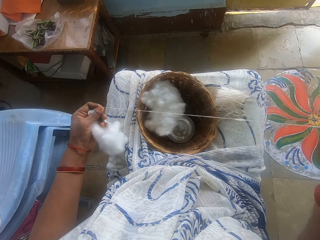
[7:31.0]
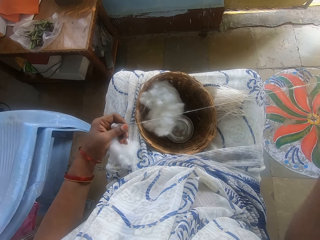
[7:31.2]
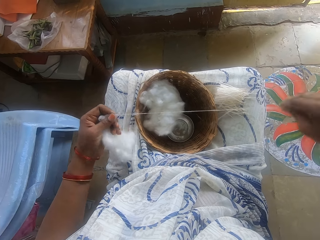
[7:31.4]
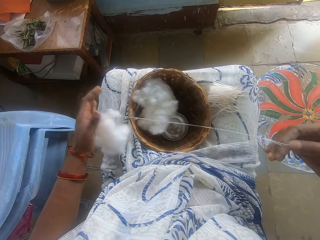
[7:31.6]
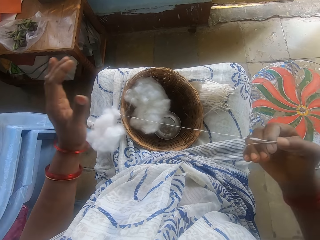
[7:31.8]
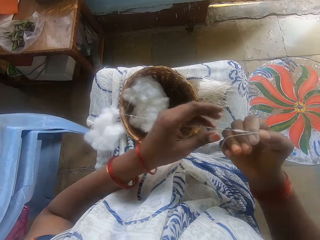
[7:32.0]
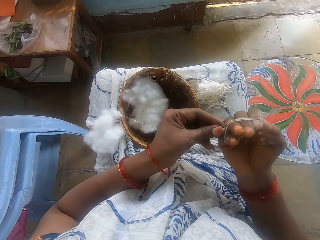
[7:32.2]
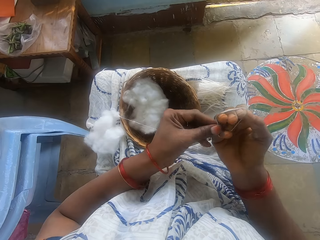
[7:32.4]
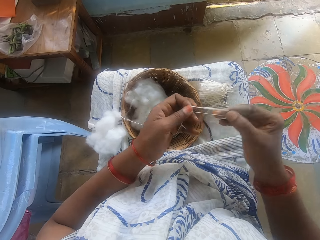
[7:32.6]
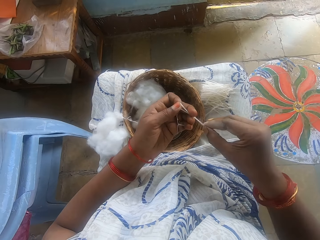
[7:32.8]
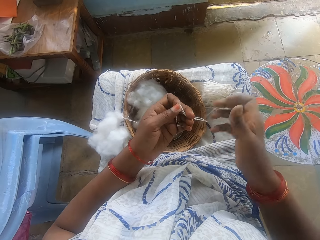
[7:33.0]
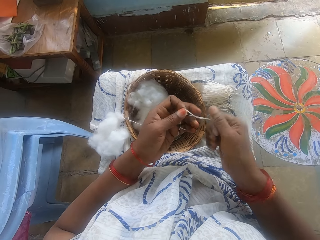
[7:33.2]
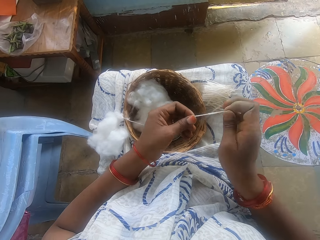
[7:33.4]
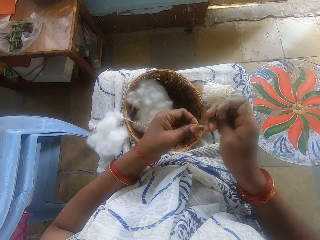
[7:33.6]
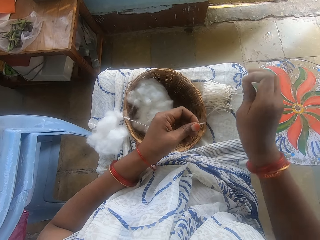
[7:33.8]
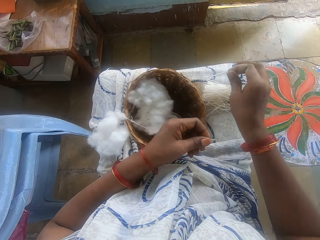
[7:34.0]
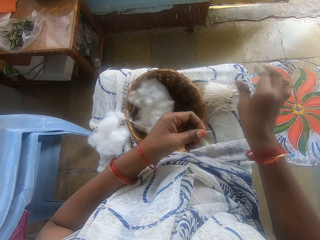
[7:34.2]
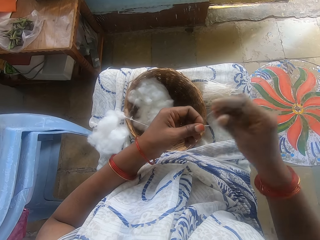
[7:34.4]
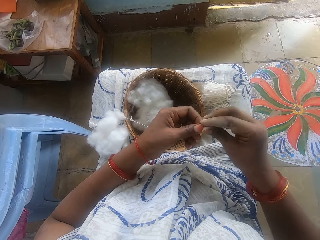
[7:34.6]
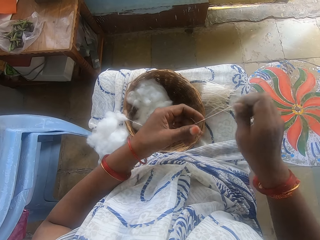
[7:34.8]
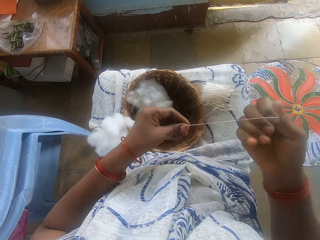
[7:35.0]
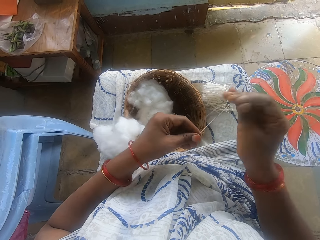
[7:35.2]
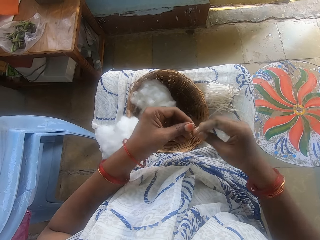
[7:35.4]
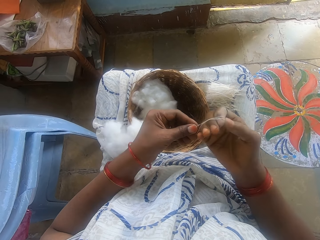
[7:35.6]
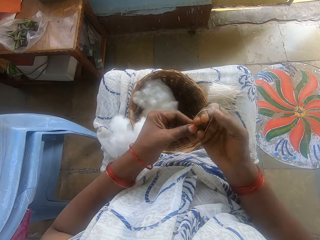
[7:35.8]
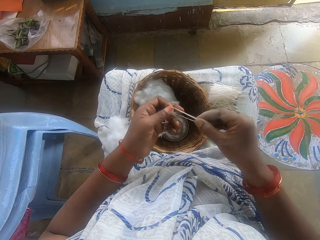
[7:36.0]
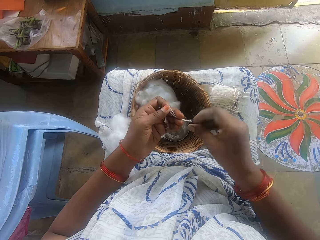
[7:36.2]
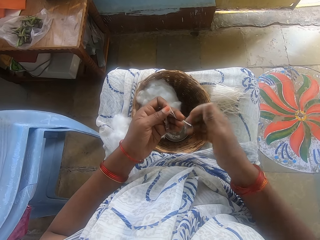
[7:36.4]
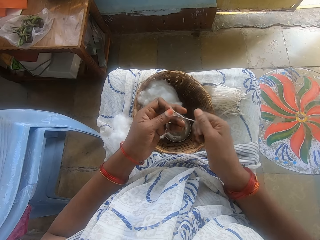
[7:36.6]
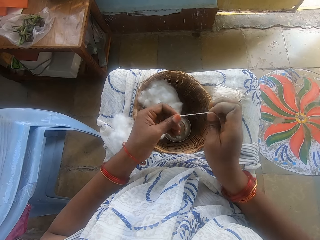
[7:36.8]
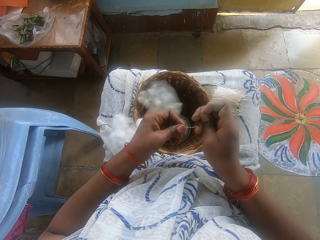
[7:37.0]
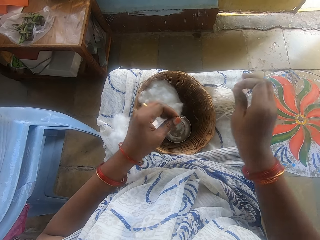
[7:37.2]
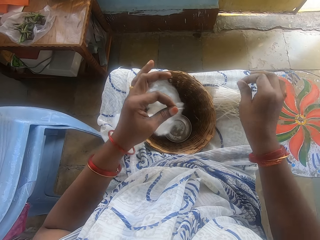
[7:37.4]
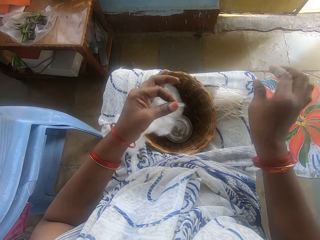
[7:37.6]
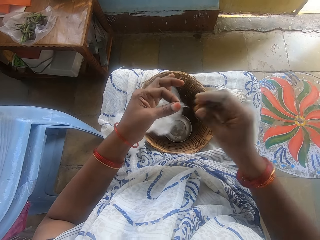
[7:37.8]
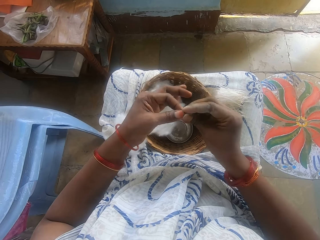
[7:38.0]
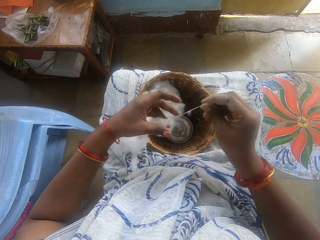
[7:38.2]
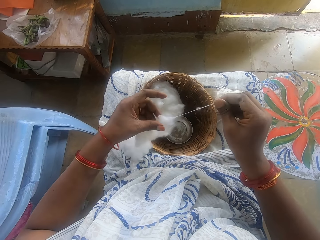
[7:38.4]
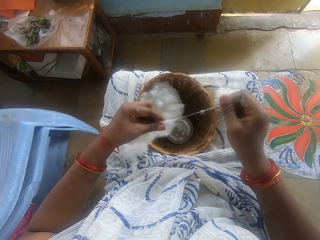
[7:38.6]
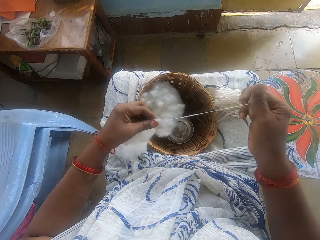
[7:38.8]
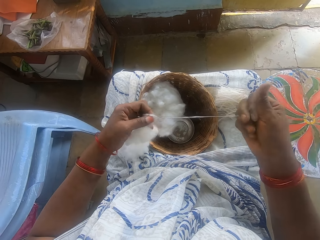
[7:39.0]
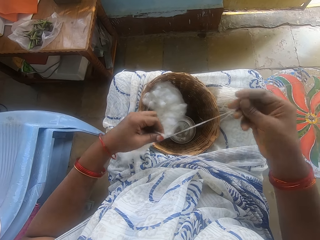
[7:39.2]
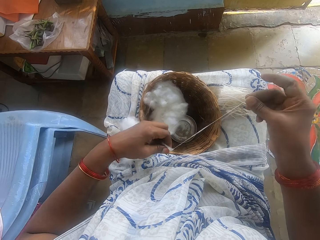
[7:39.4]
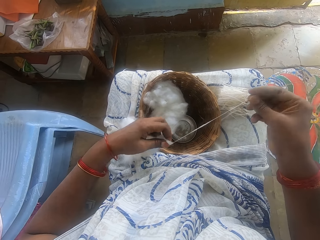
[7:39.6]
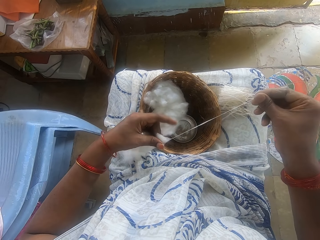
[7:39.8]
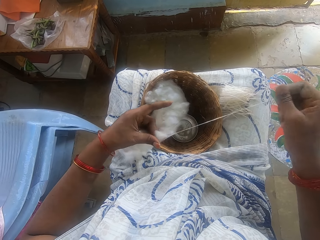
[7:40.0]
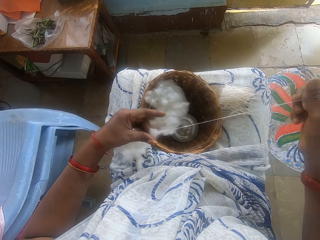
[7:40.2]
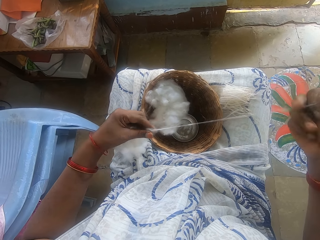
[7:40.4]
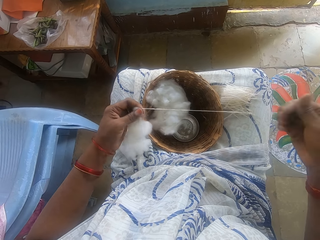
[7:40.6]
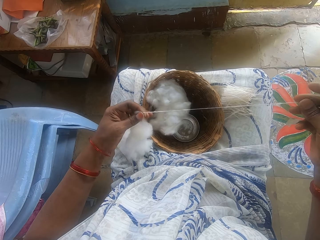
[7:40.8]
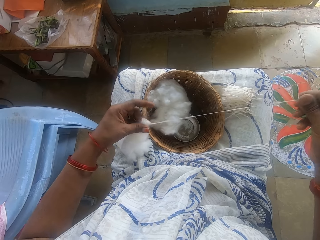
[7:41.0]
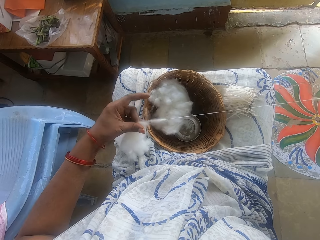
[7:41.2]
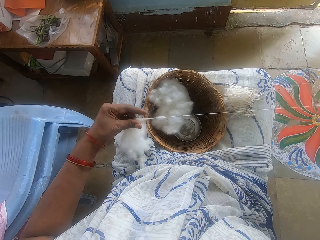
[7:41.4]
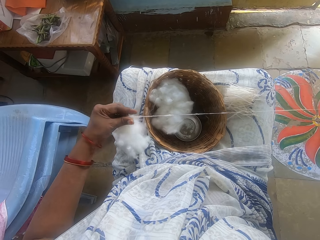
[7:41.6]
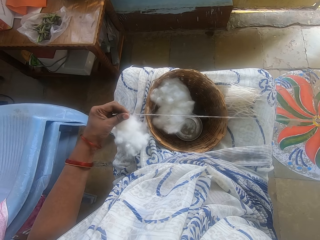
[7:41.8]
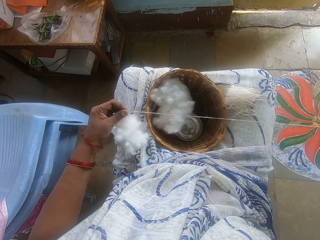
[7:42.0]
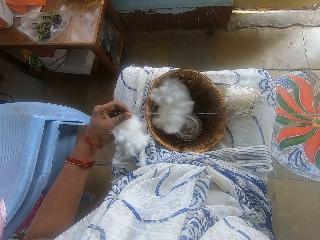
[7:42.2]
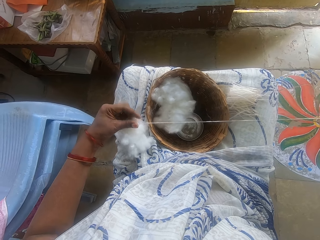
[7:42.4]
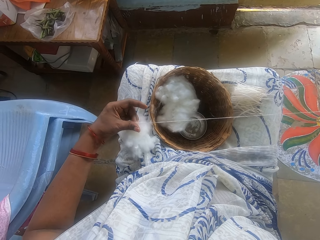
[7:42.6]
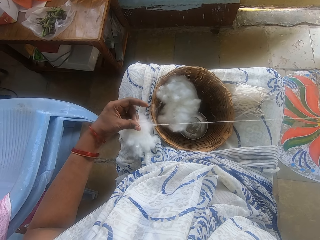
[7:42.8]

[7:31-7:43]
The camera wearer winds the cotton on the hand. She measures the cotton wool. She takes the cotton from the hand. She spins the cotton. She cuts the cotton wool. She drops the cotton wool on her lap. She winds the cotton on the hand. She measures the cotton wool. She takes the cotton from the hand. She spins the cotton. She cuts the cotton wool. She drops the cotton wool on her lap. She spins the cotton. She threads the cotton wool.

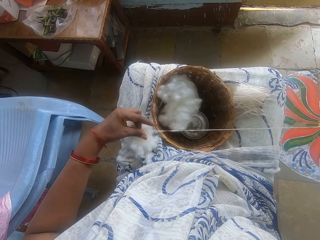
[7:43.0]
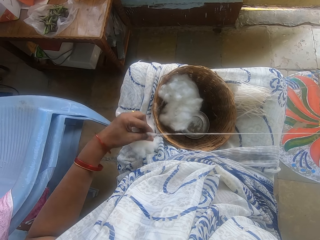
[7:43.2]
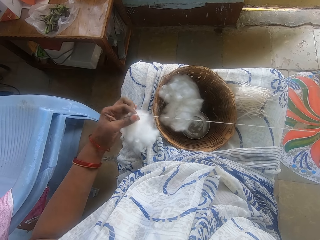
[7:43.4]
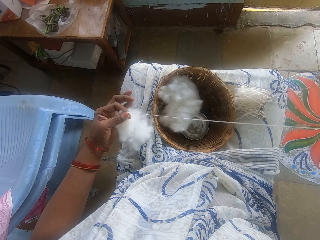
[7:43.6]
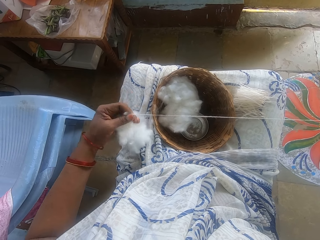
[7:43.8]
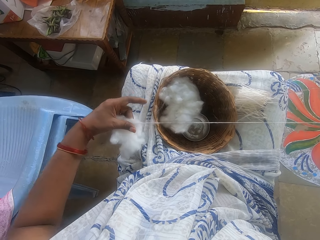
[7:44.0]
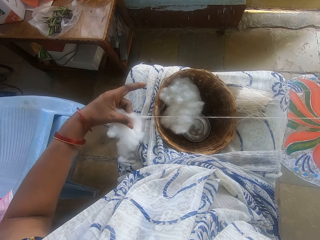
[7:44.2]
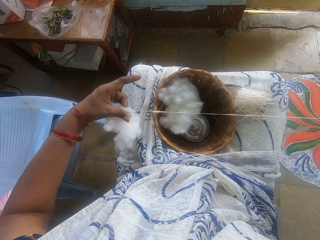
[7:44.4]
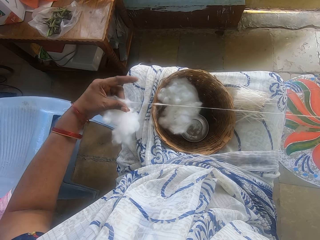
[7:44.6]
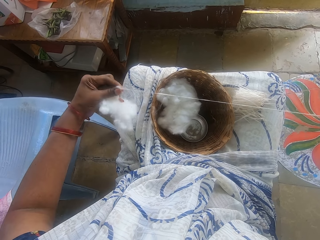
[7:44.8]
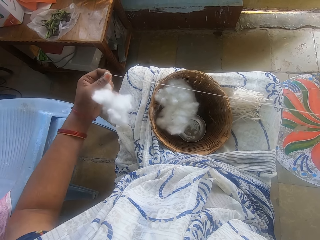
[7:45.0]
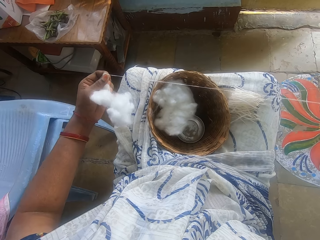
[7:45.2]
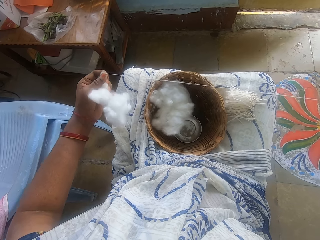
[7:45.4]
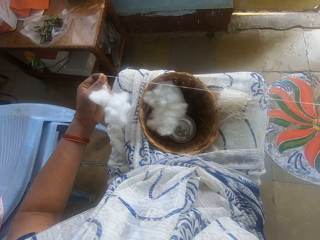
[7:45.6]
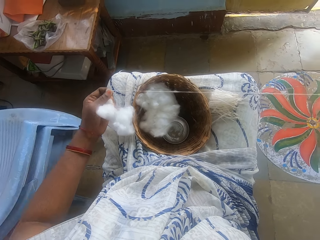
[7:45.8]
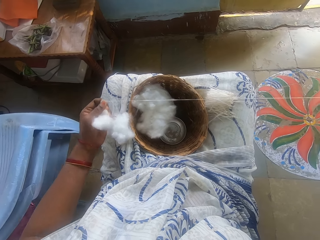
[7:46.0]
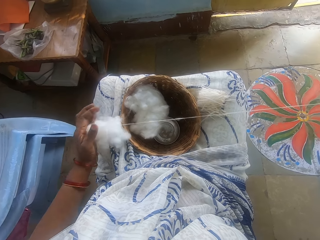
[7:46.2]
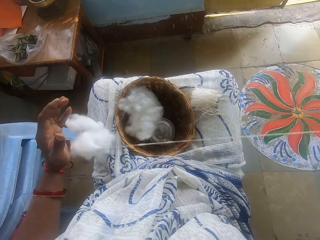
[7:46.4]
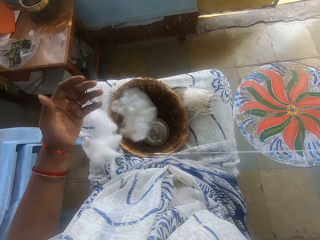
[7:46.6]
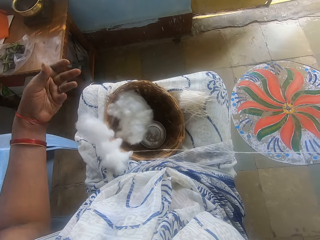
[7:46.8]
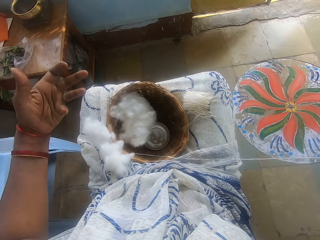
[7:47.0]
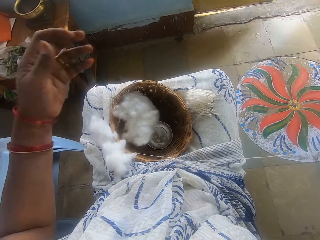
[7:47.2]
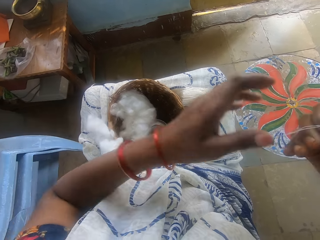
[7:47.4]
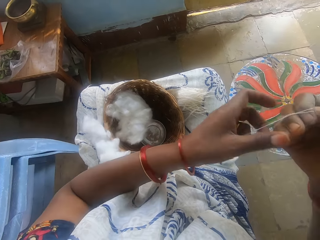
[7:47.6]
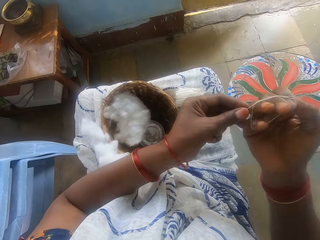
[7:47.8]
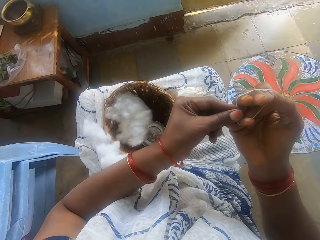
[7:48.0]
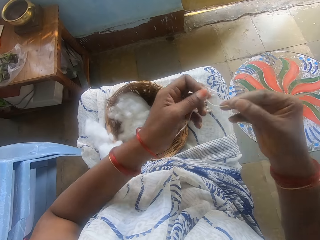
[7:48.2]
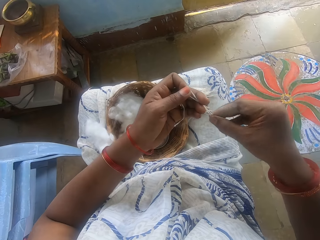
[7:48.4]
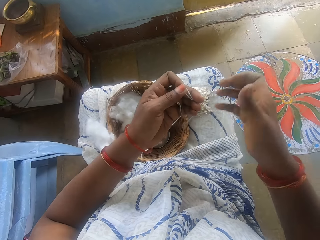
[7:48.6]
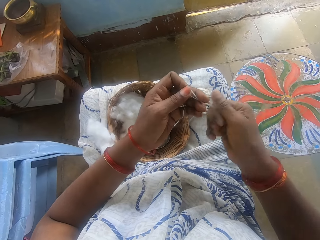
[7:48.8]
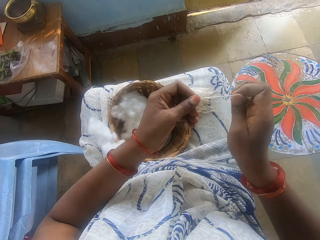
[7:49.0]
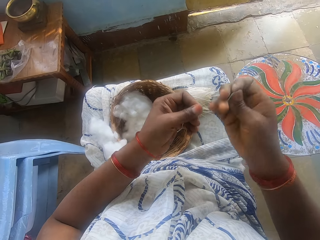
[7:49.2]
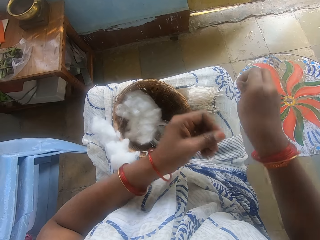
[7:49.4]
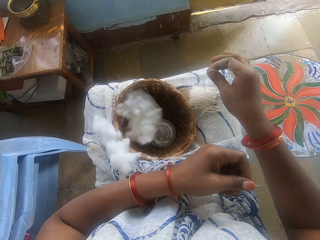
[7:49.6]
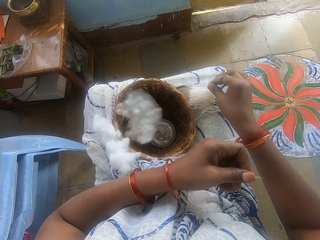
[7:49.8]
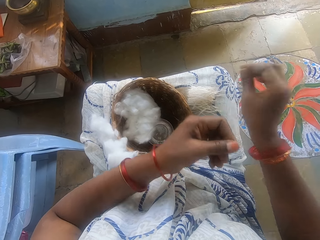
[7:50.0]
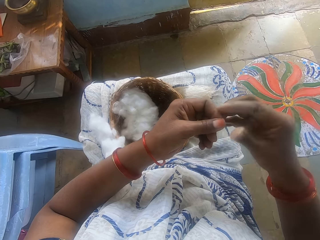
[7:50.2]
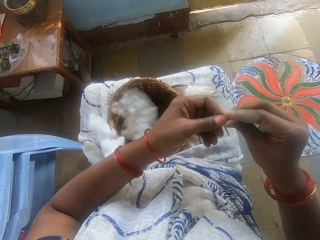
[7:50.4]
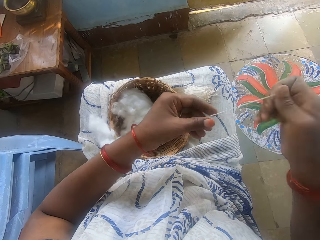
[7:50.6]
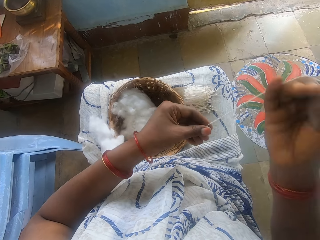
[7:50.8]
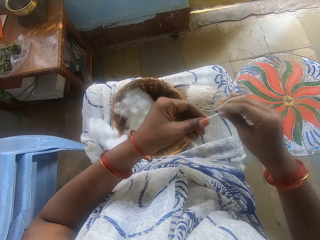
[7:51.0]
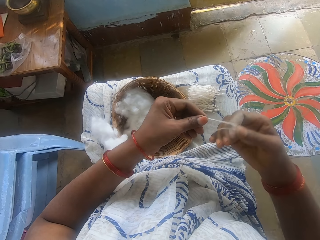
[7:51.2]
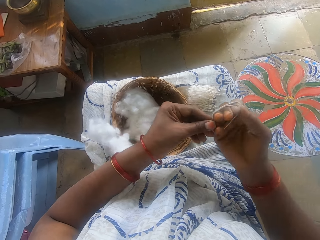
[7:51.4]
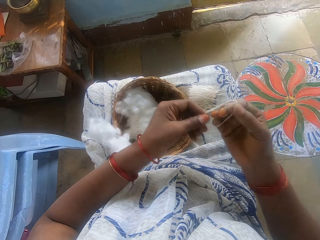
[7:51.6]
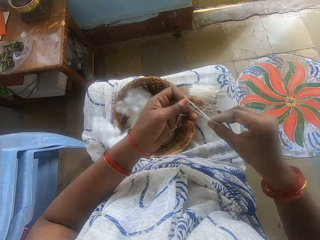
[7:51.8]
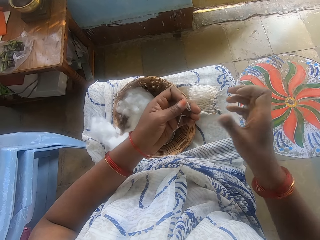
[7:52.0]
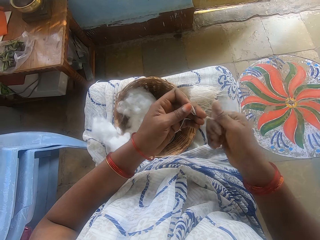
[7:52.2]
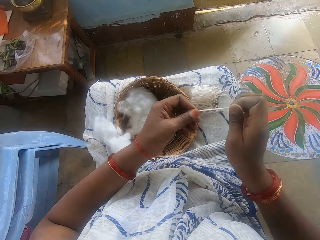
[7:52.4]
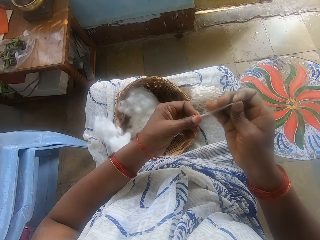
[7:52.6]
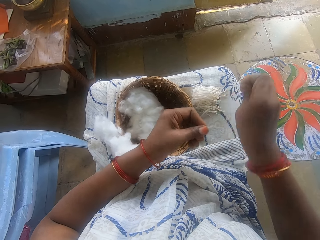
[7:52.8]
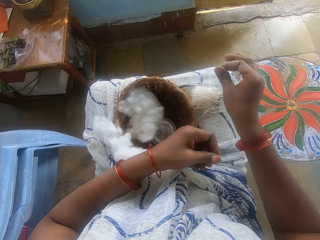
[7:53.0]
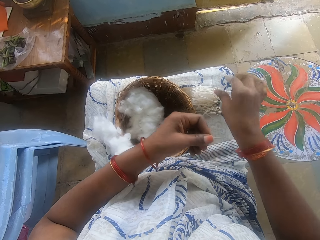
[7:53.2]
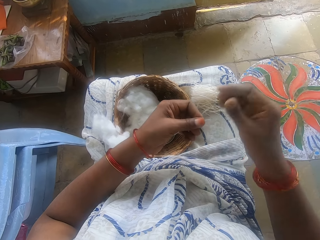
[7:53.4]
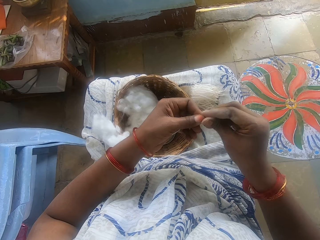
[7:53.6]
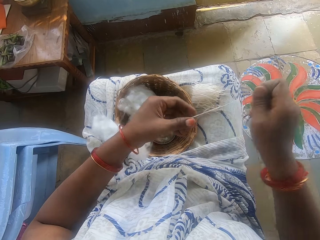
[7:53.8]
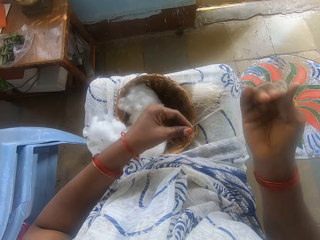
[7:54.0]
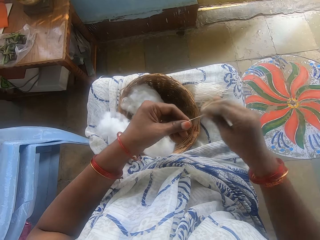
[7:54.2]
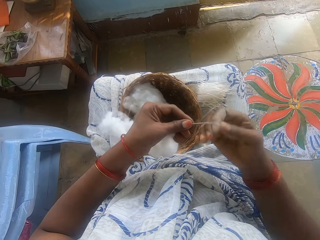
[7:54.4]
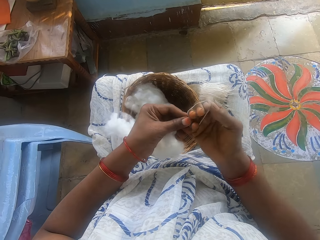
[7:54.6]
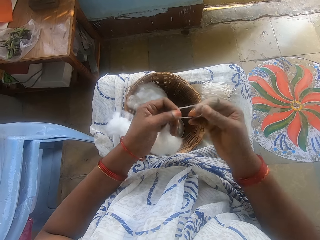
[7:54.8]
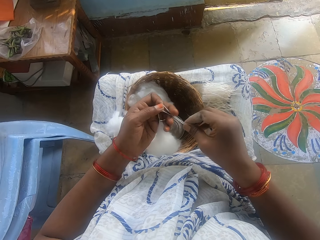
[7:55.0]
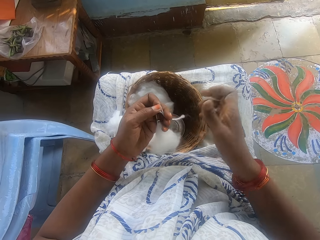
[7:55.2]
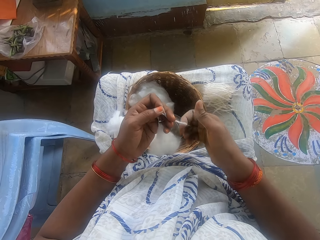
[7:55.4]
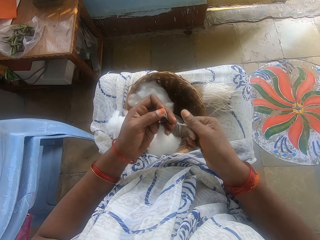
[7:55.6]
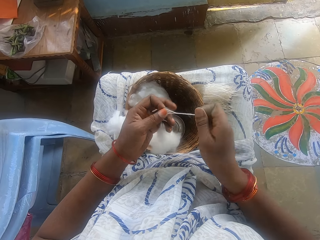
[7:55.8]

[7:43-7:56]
The camera wearer takes the cotton from the hand. She measures the cotton wool. She spins the cotton. She cuts the cotton wool. She drops the cotton wool on her lap. She winds the cotton on the hand. She measures the cotton wool. She takes the cotton from the hand. She spins the cotton. She cuts the cotton wool. She drops the cotton wool on her lap. She winds the cotton on the hand. She measures the cotton wool. She takes the cotton from the hand. She spins the cotton.
